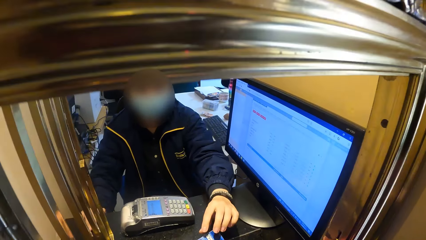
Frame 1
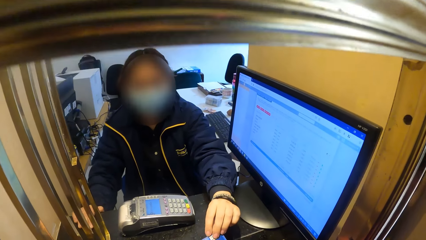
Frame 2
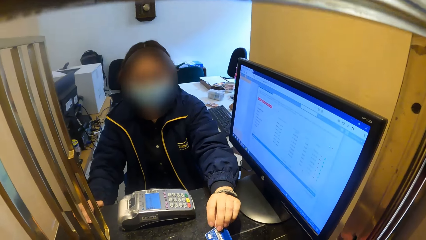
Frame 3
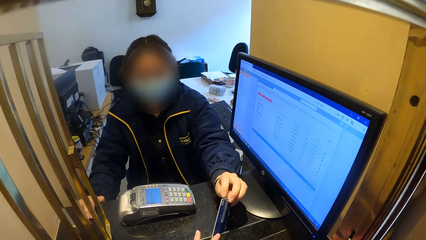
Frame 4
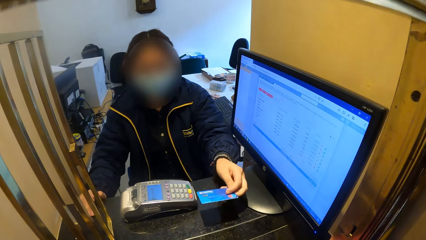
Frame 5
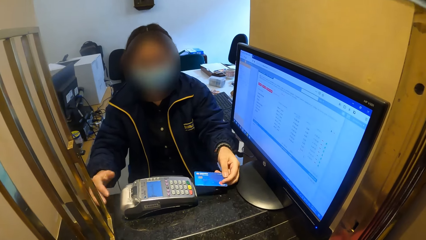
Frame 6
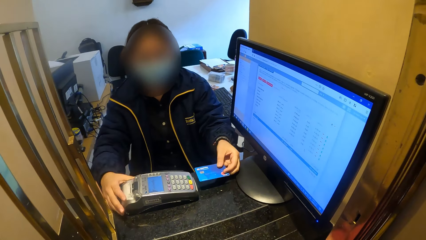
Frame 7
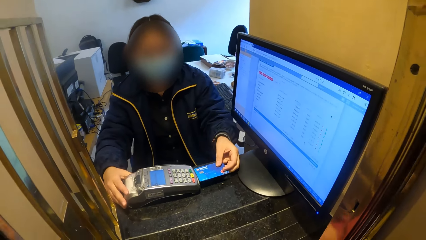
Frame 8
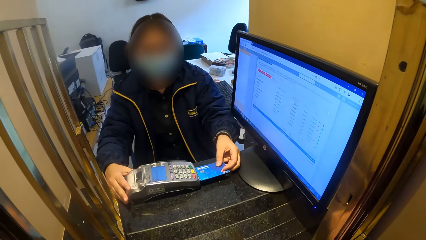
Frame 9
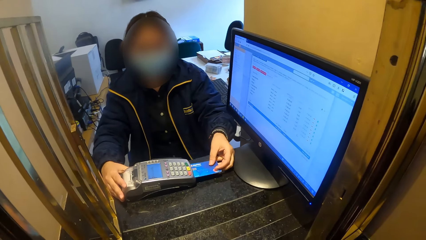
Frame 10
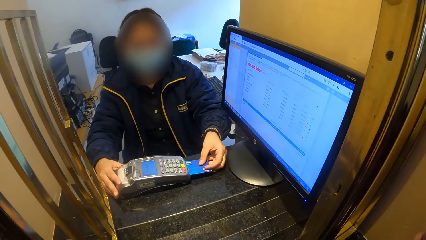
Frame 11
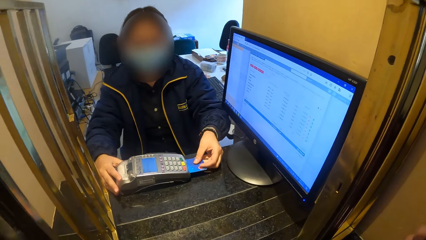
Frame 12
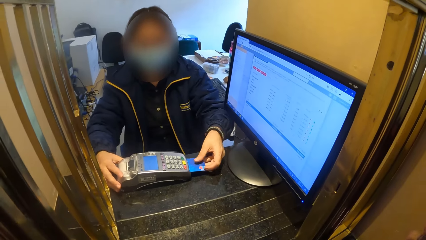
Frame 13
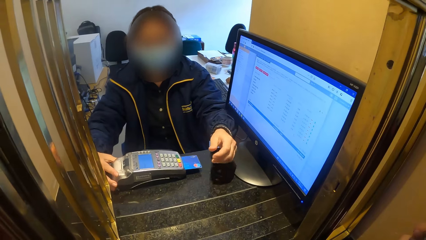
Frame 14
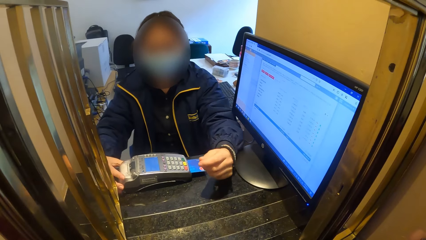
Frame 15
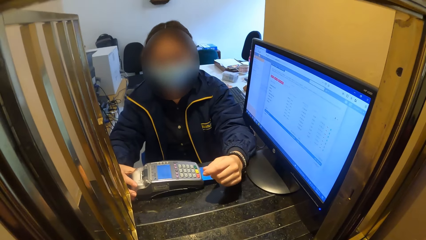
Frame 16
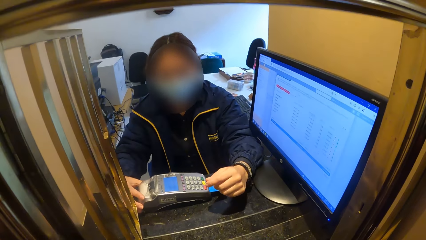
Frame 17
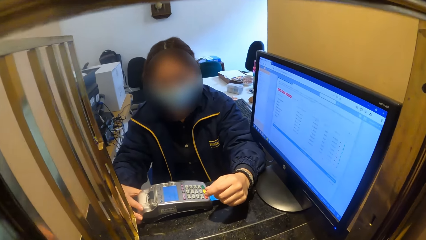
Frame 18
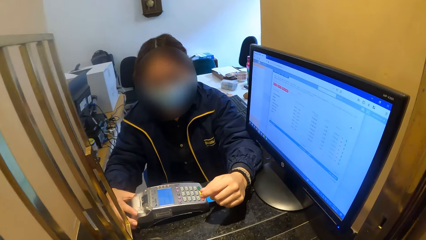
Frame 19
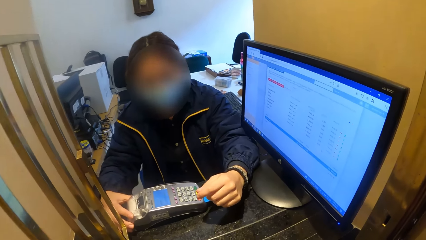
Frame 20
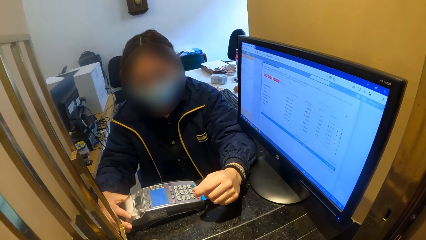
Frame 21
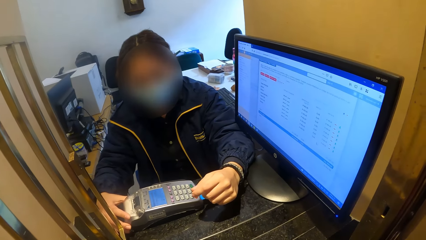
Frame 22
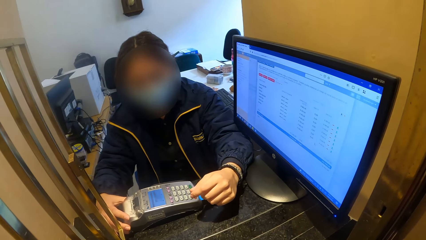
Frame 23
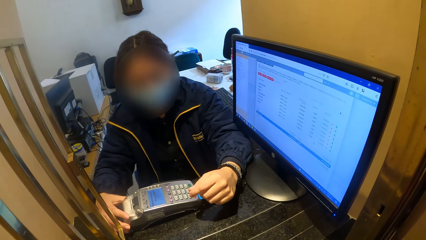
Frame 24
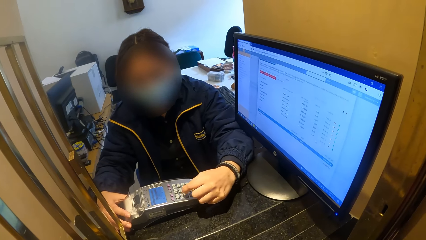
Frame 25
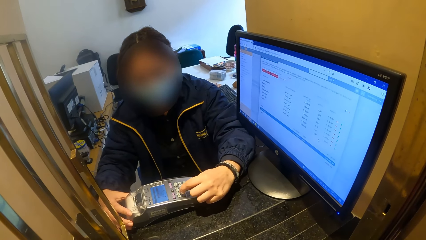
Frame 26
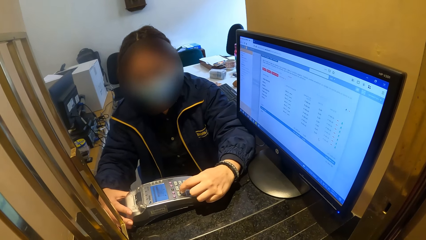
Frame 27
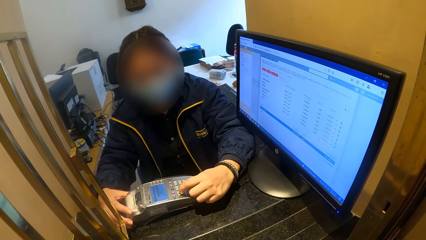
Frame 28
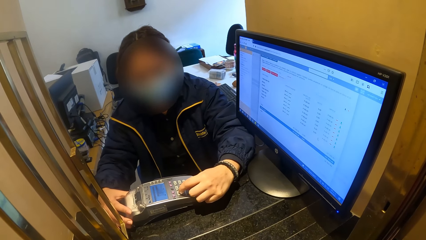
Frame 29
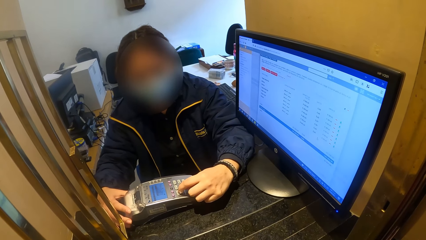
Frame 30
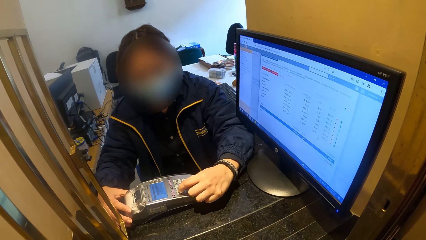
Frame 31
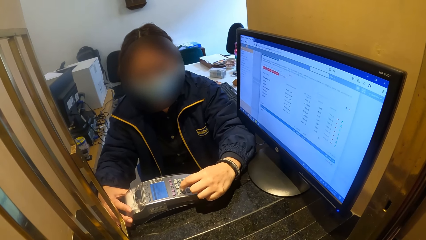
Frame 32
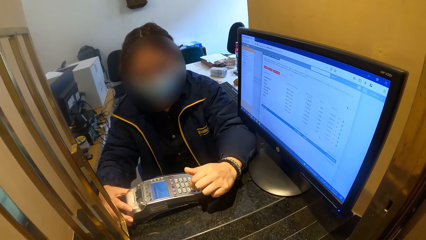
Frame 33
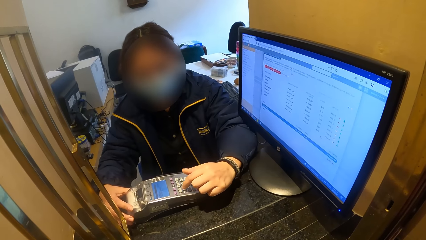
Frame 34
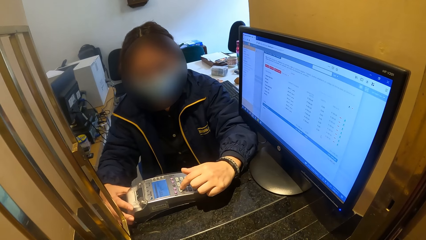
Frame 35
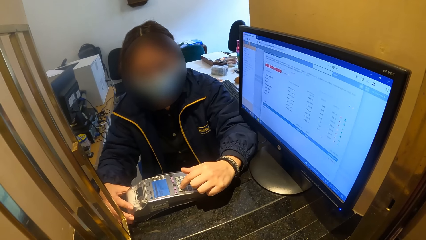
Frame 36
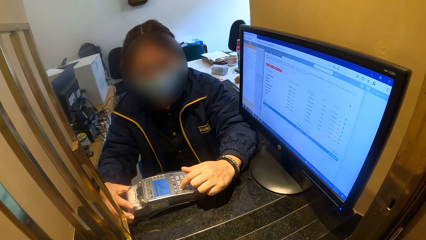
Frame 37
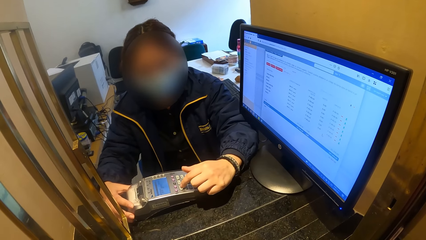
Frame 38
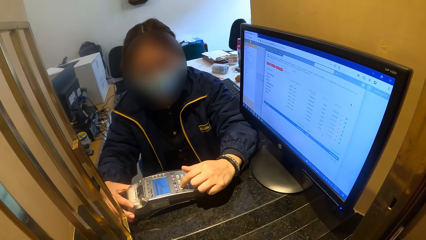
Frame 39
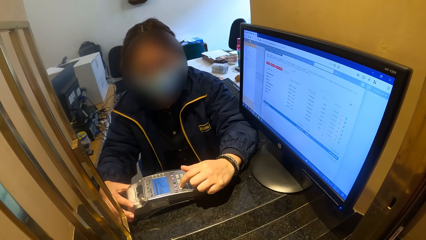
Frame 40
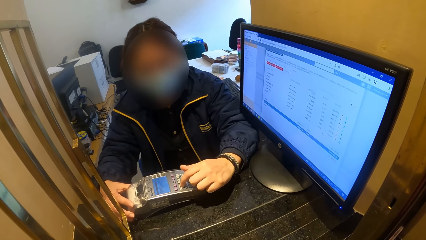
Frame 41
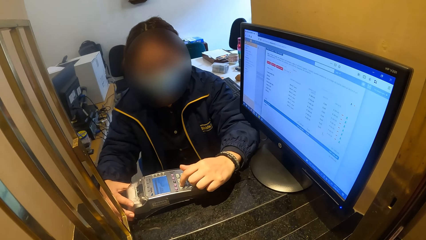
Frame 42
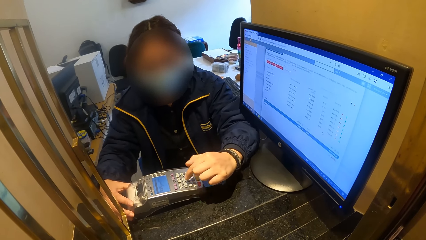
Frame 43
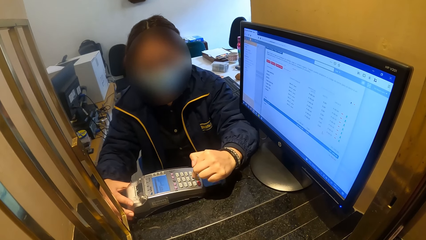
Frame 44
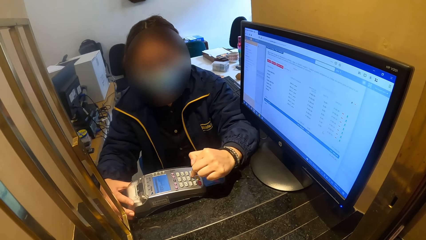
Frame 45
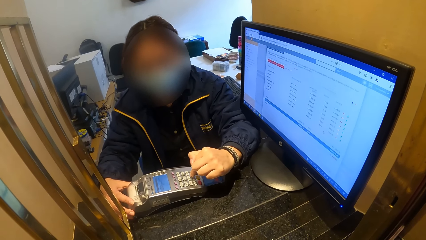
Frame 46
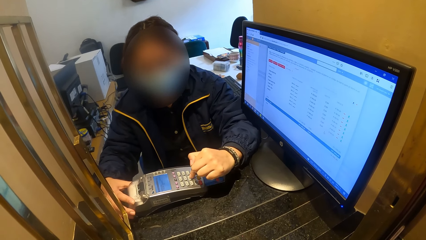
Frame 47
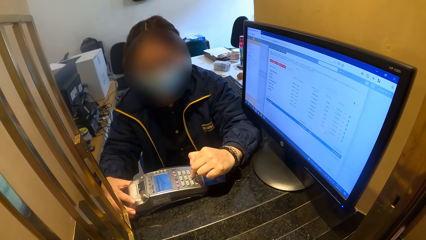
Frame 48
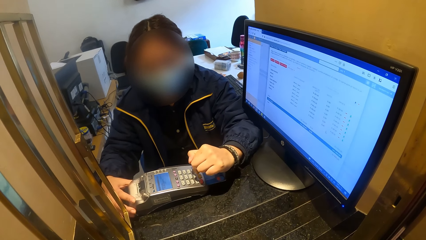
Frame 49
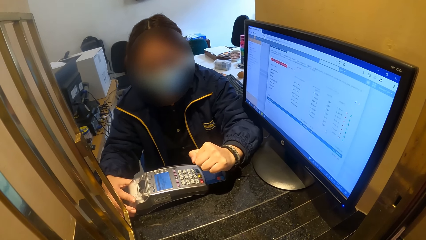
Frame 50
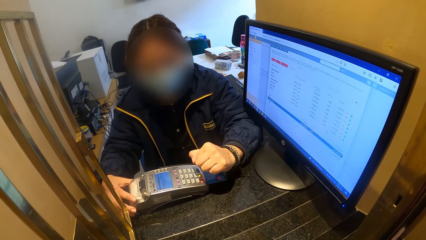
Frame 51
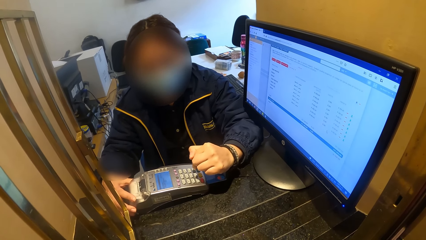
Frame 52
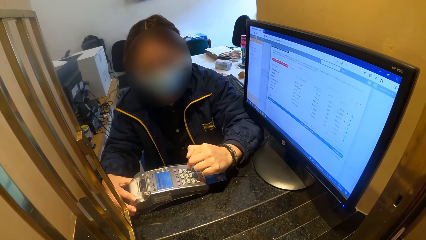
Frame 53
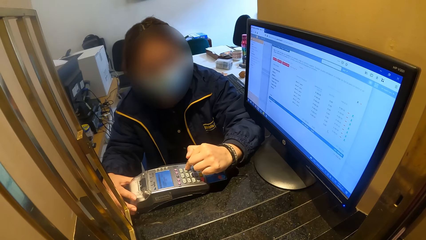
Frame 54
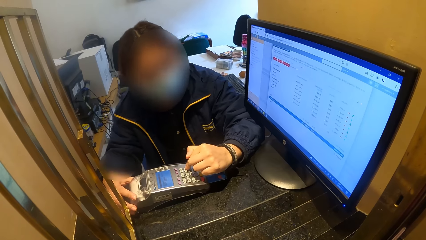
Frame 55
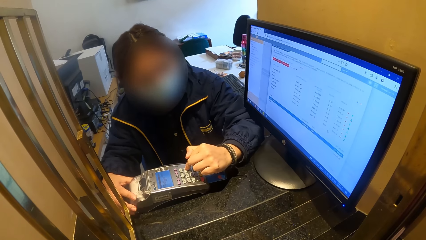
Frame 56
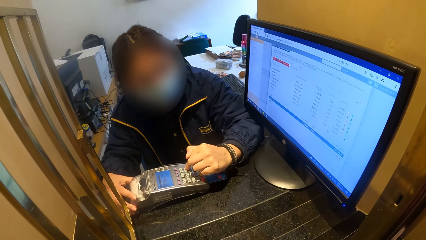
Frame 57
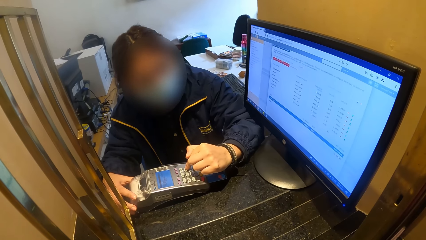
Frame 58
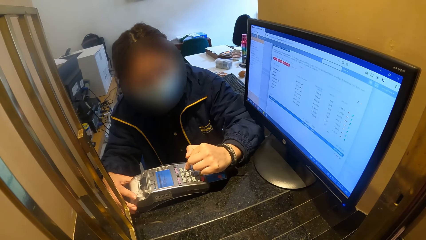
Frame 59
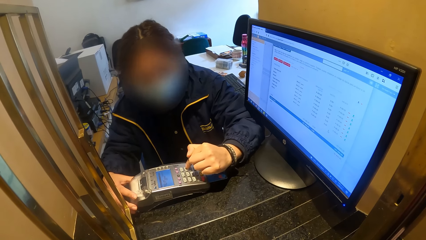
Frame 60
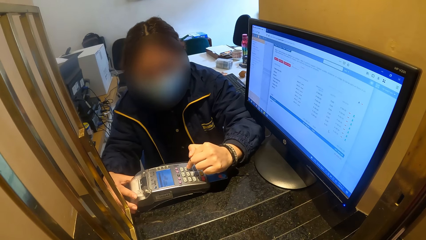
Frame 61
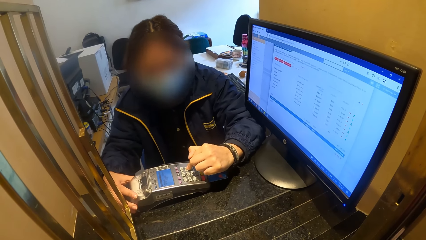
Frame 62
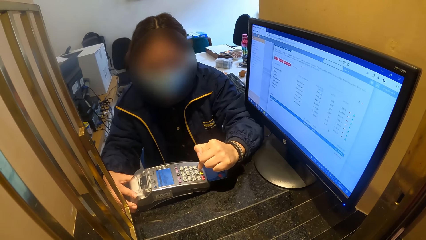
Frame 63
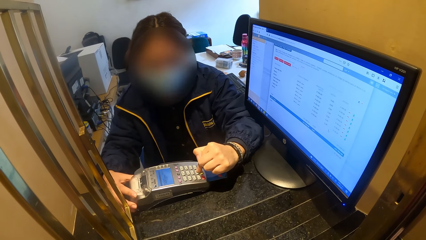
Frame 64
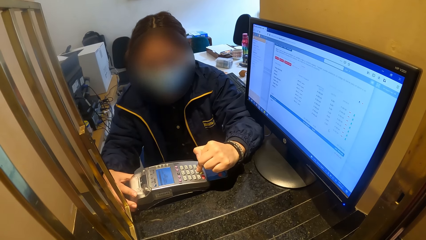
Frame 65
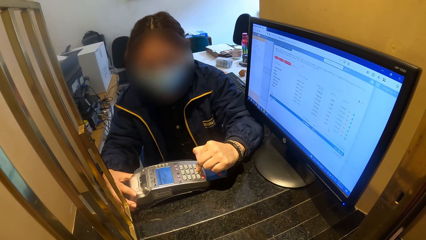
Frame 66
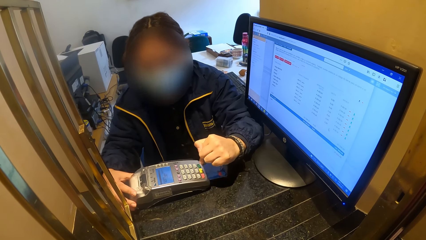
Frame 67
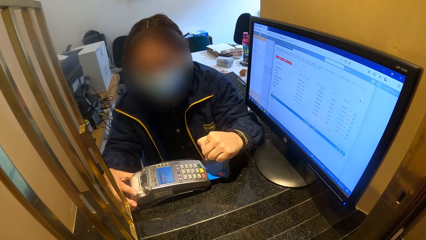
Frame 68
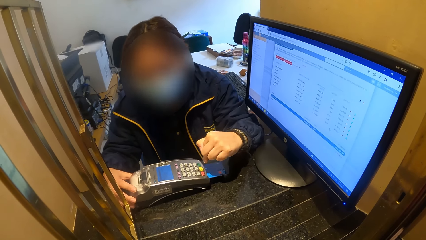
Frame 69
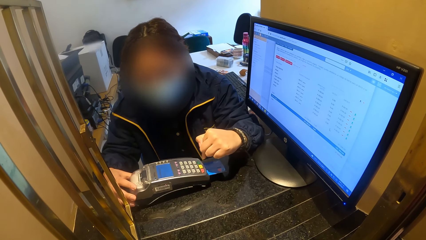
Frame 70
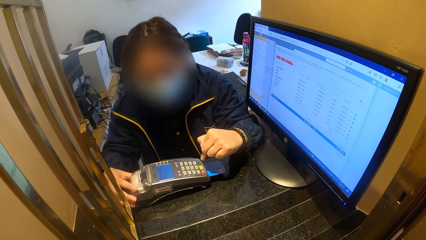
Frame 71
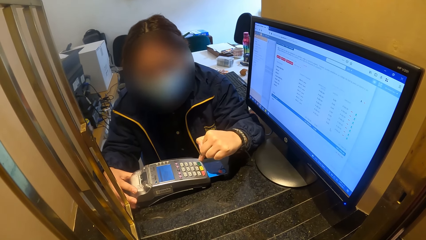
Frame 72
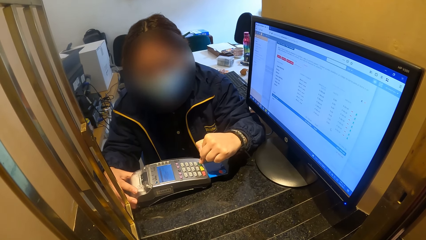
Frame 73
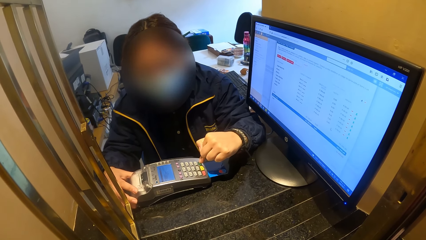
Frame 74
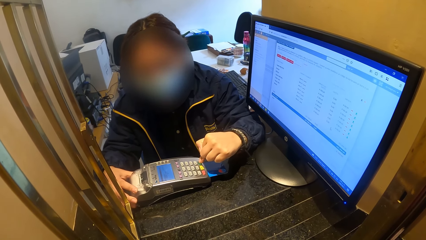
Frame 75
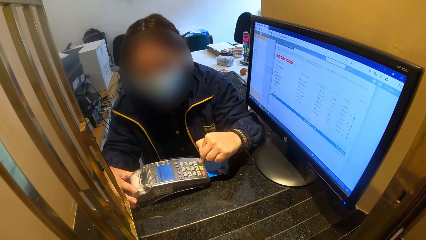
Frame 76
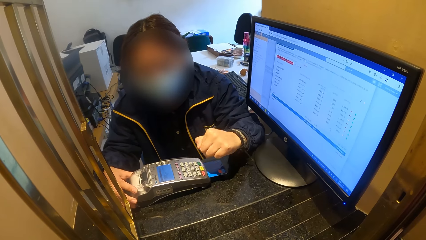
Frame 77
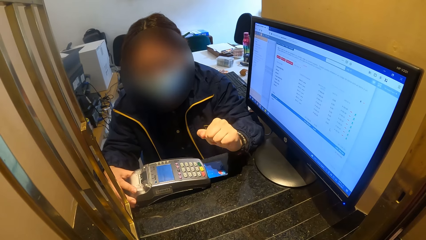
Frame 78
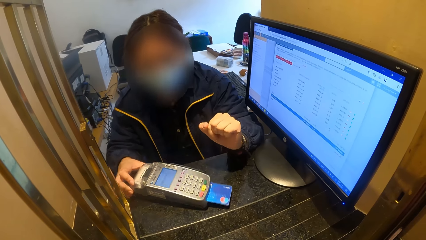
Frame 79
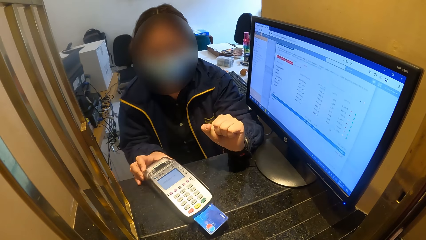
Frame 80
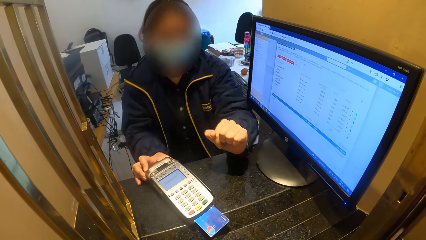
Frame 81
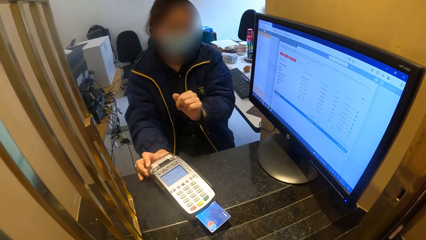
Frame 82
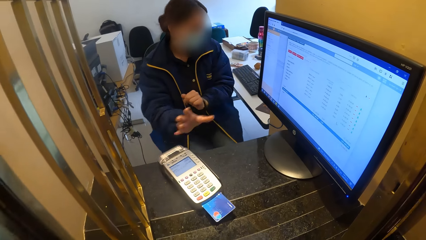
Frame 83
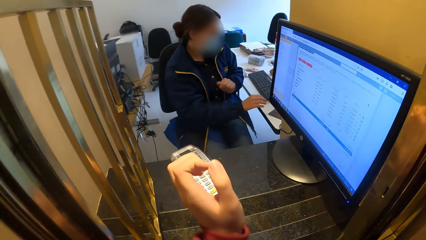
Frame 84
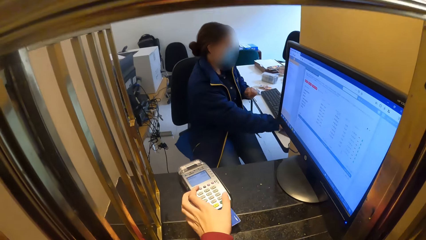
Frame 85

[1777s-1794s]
A woman collects a card from the camera wearer with her left hand. The woman holds a POS with her right hand and puts the card in her left hand in the POS. The woman operates the POS with her left hand. The woman pushes the POS towards the camera wearer with her right hand. The woman turns towards a computer system.
